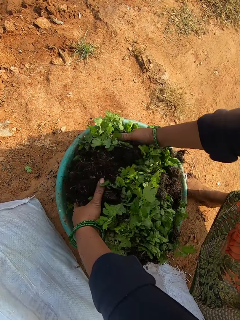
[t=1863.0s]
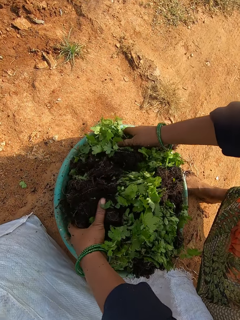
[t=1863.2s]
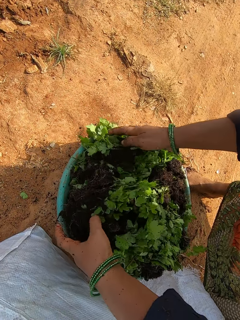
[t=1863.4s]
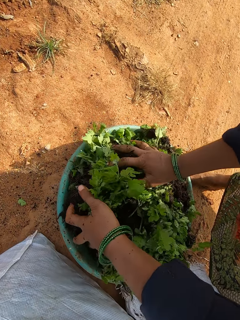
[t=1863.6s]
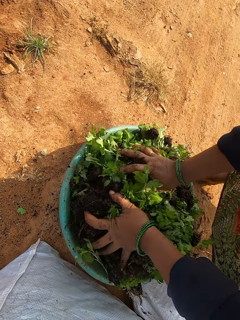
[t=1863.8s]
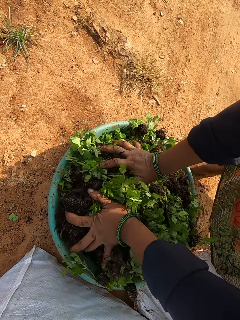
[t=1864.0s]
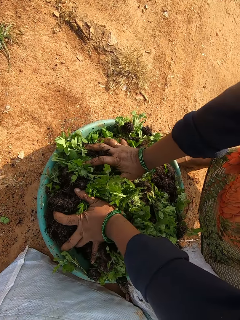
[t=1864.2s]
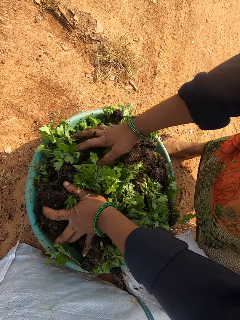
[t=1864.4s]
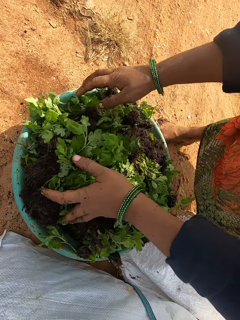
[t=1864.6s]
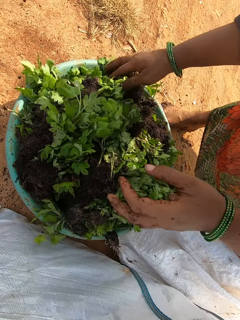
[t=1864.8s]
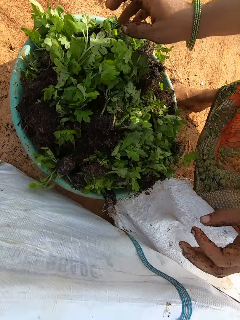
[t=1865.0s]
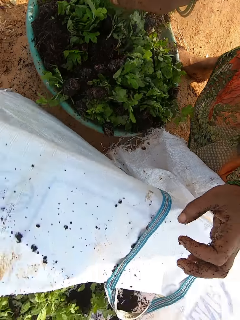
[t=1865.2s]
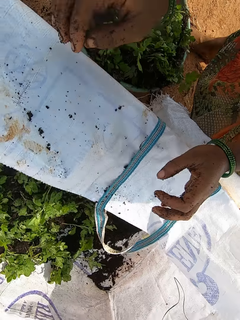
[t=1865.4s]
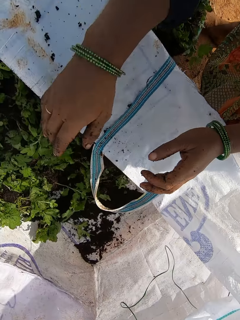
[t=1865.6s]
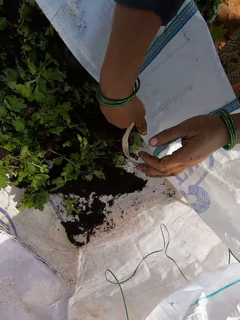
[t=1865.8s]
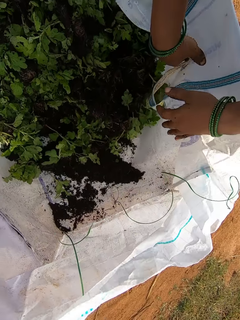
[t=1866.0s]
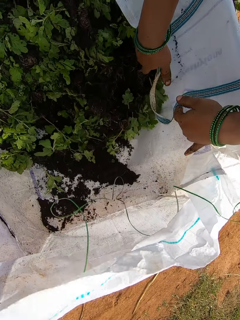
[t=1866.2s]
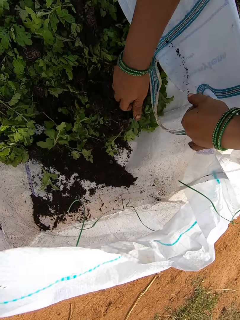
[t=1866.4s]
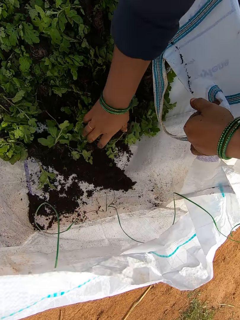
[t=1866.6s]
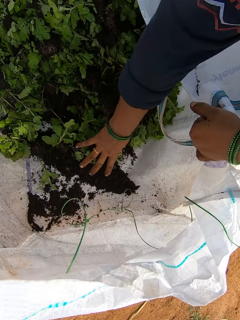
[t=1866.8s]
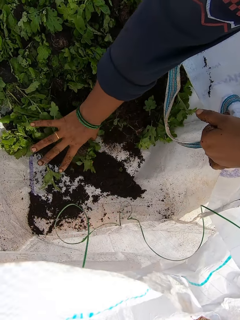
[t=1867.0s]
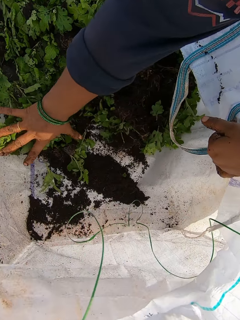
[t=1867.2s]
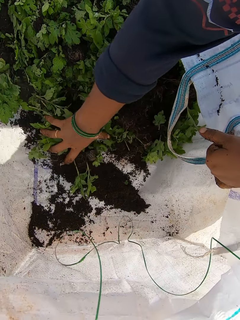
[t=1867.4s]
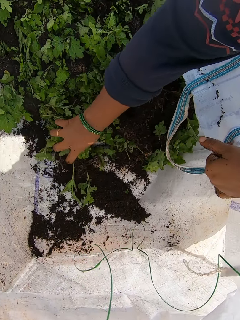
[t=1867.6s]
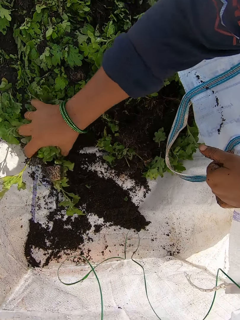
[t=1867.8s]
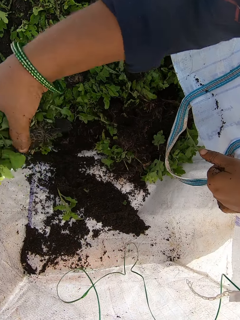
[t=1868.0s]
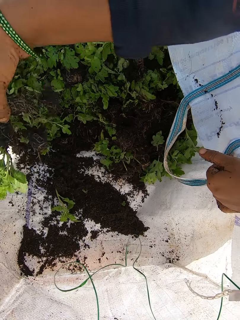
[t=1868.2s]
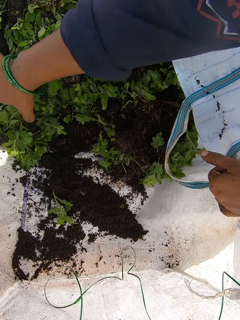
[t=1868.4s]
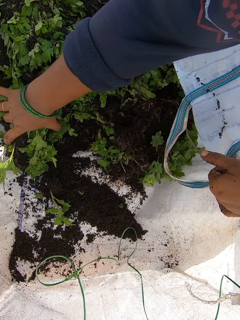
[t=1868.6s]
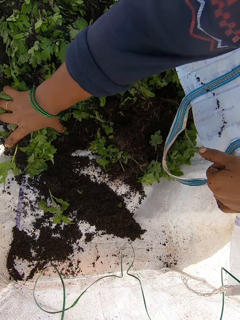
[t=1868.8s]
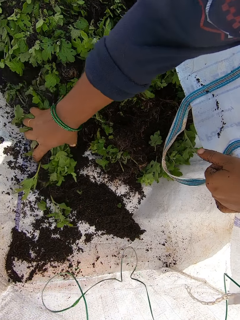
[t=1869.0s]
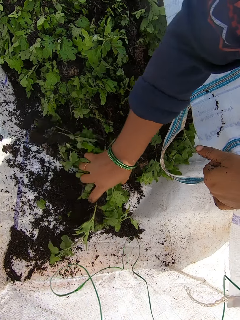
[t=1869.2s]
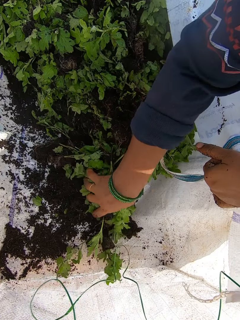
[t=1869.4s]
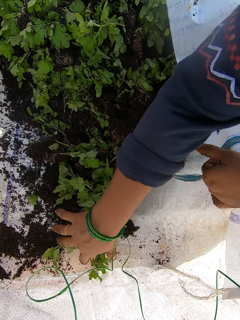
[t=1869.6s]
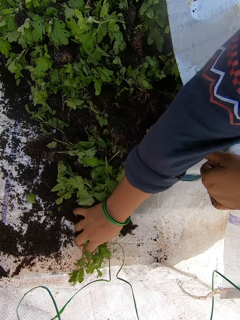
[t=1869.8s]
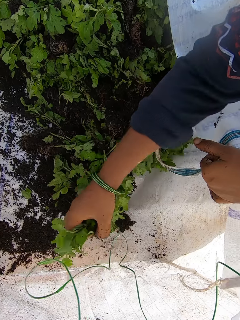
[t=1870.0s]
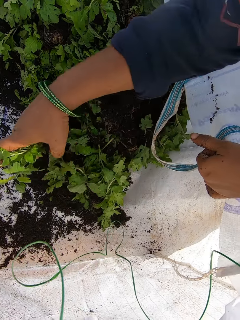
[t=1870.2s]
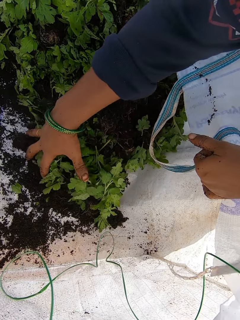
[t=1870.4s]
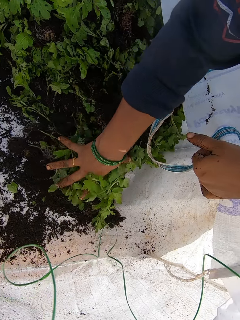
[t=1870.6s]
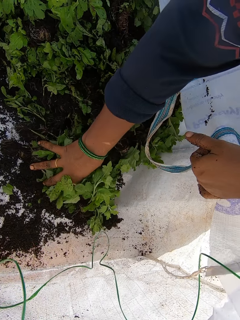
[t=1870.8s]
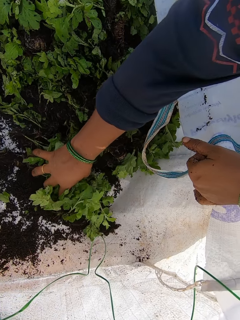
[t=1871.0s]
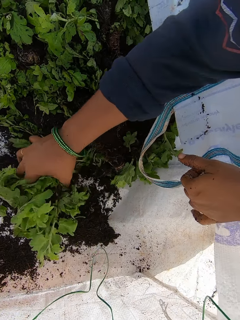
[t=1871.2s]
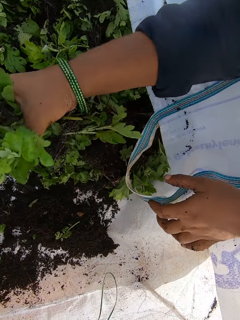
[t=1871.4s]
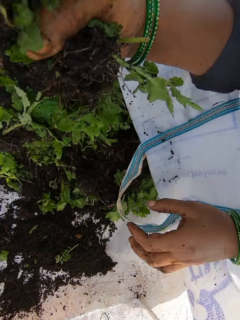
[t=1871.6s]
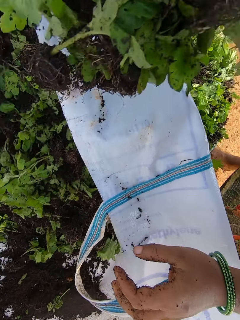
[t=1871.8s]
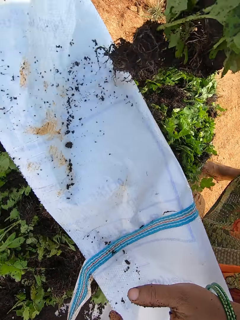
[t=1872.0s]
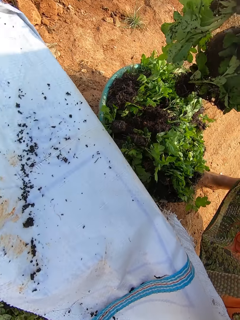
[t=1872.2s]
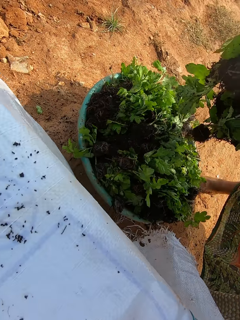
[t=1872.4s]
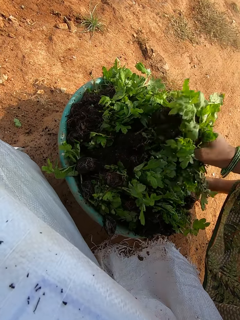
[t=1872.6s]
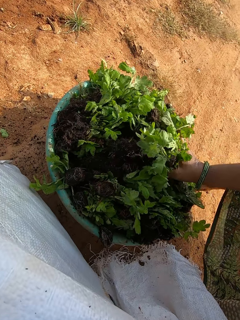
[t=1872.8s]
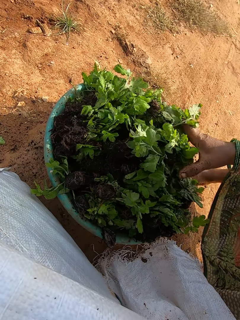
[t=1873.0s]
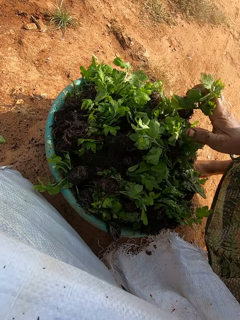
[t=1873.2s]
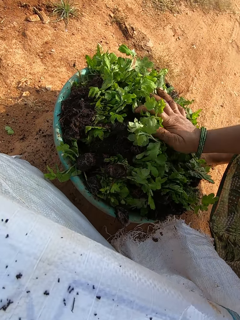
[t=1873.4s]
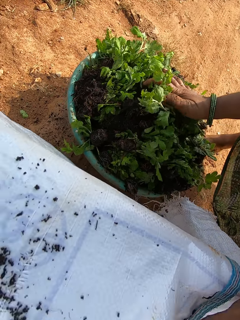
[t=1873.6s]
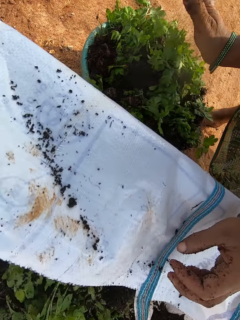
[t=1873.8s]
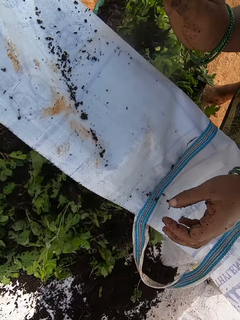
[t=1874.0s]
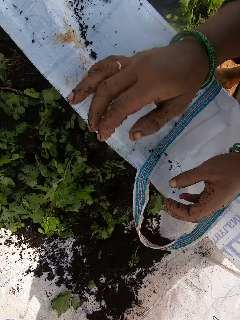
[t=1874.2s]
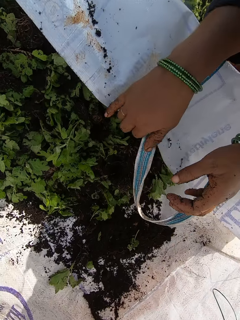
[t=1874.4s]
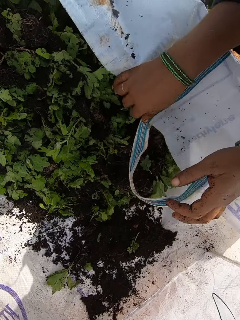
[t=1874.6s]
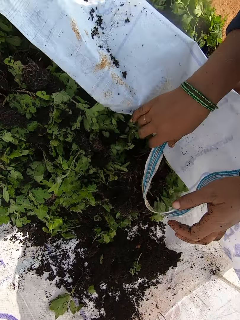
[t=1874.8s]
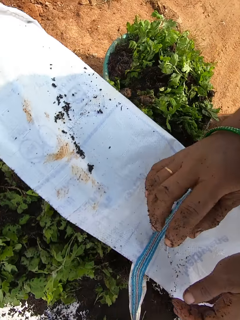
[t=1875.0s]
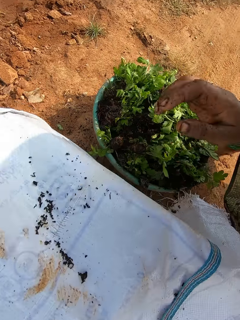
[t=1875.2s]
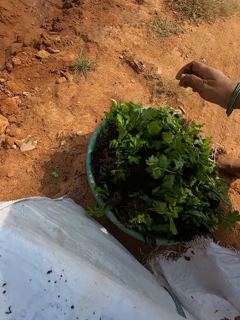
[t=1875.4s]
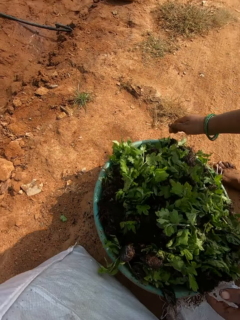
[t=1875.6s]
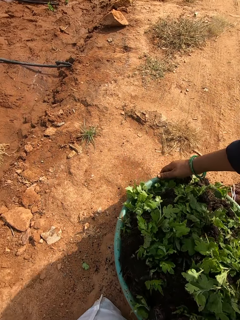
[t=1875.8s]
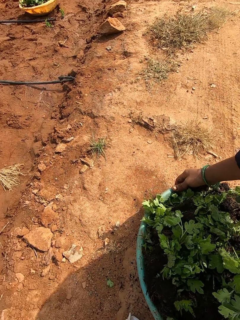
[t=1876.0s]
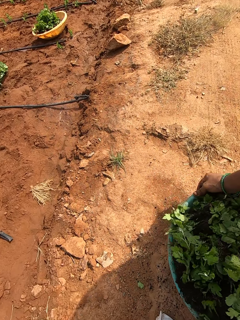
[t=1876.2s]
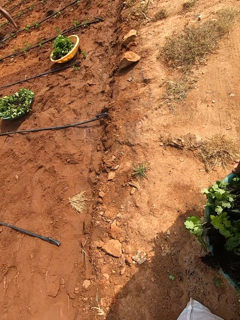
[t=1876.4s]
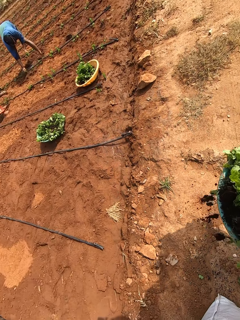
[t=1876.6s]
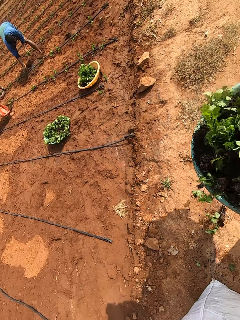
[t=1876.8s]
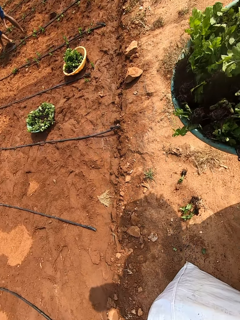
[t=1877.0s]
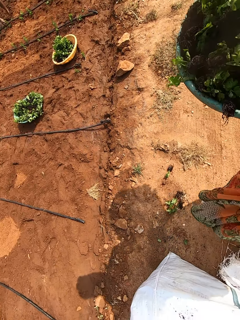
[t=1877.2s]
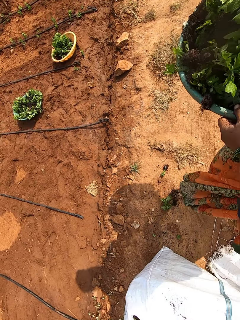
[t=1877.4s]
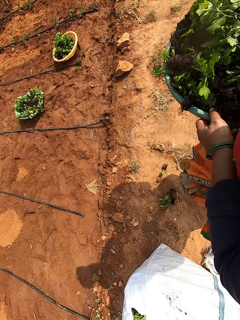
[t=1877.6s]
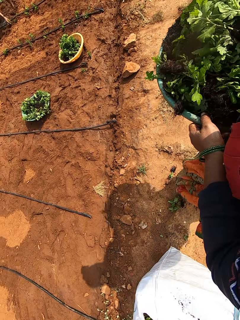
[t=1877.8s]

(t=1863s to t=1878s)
The camera wearer puts the seedlings in the bowl on the ground with both hands. She presses the seedlings in the bowl with both hands. A man interacts with a woman. The camera wearer adjusts the sack on the ground with both hands. She holds the sack on the ground with her left hand. She packs some seedlings from the sack with her right hand. She does it again. She puts the seedlings in the bowl on the ground with her right hand. She presses the seedlings in the bowl with her right hand. She adjusts the sack on the ground with her right hand. She shakes the sack. She carries the bowl from the ground with both hands. The man plants a seedling on the ground with his right hand. The woman holds a seedling with her right hand.

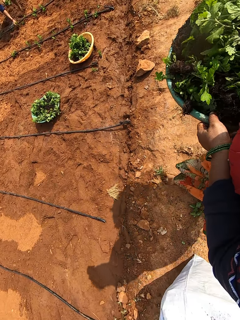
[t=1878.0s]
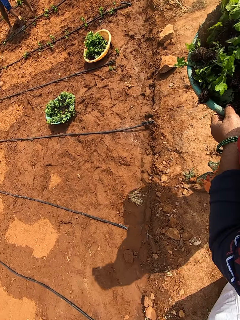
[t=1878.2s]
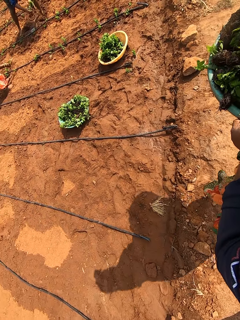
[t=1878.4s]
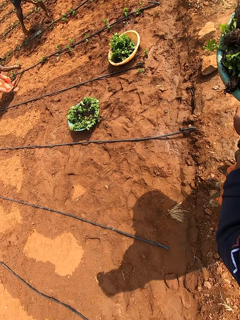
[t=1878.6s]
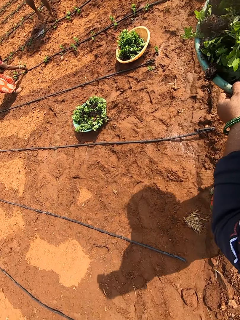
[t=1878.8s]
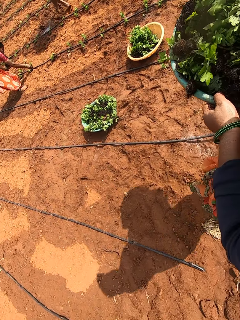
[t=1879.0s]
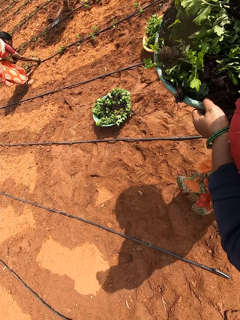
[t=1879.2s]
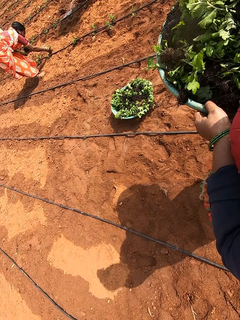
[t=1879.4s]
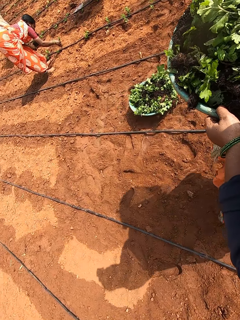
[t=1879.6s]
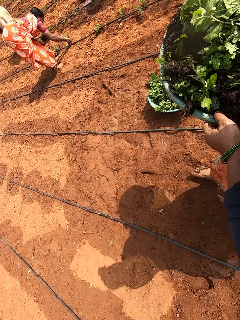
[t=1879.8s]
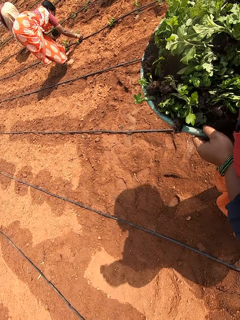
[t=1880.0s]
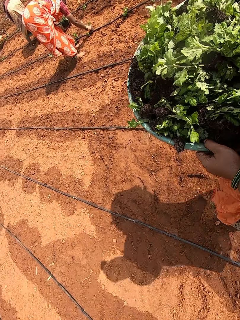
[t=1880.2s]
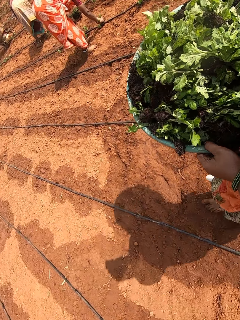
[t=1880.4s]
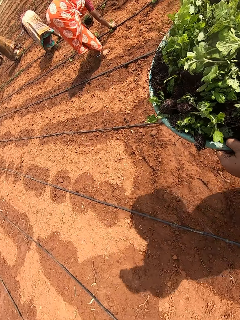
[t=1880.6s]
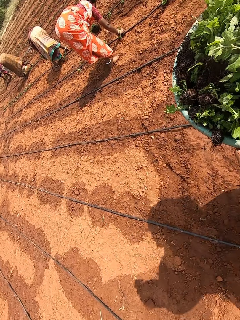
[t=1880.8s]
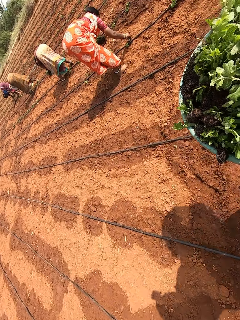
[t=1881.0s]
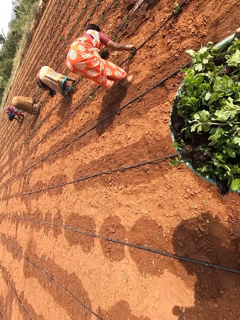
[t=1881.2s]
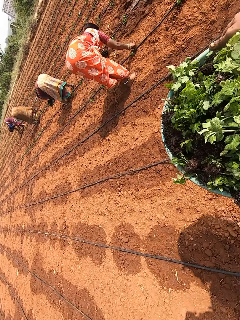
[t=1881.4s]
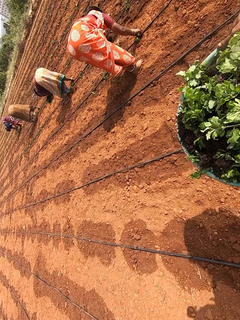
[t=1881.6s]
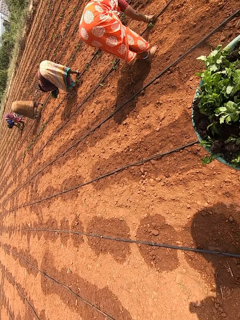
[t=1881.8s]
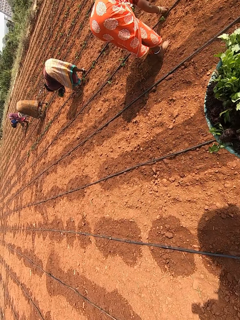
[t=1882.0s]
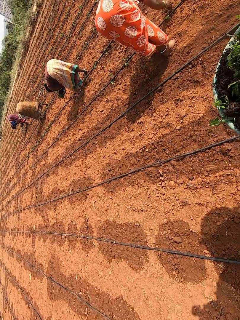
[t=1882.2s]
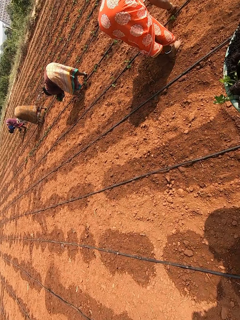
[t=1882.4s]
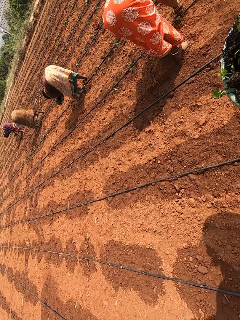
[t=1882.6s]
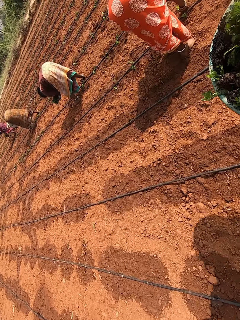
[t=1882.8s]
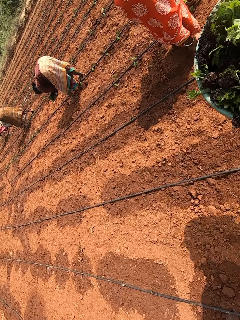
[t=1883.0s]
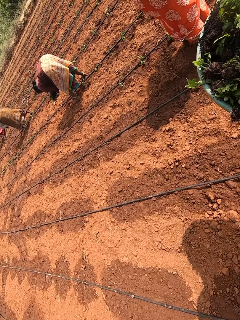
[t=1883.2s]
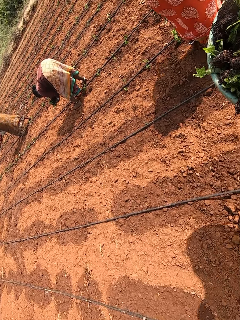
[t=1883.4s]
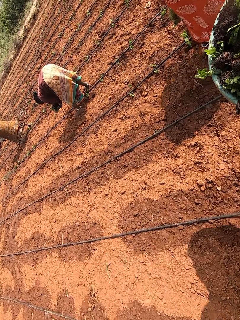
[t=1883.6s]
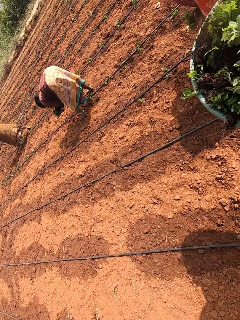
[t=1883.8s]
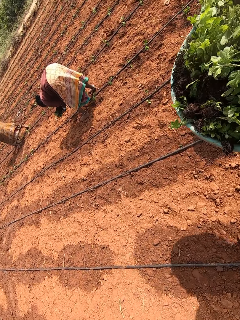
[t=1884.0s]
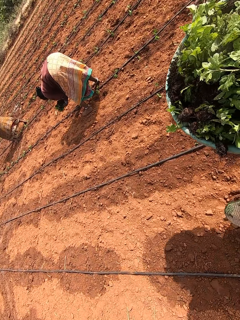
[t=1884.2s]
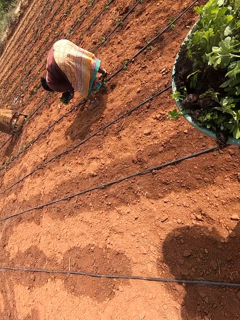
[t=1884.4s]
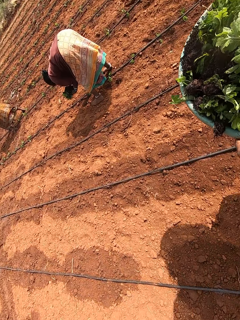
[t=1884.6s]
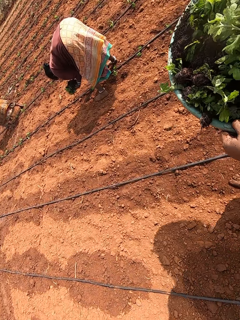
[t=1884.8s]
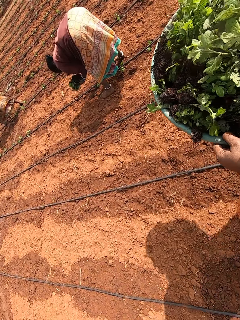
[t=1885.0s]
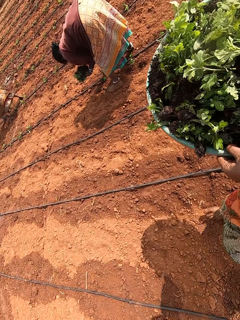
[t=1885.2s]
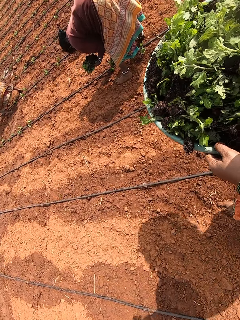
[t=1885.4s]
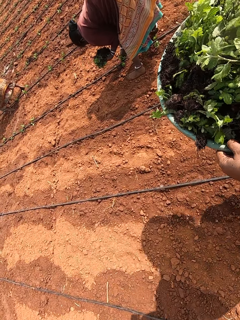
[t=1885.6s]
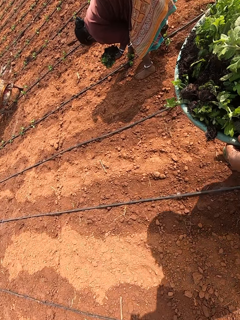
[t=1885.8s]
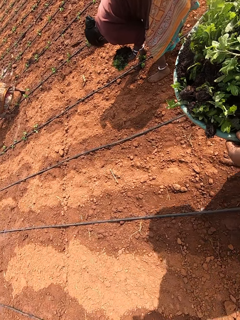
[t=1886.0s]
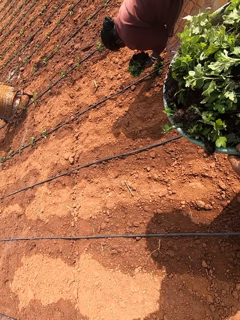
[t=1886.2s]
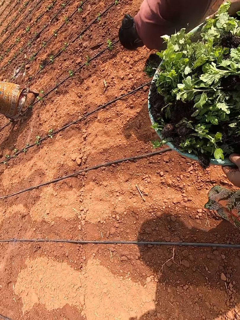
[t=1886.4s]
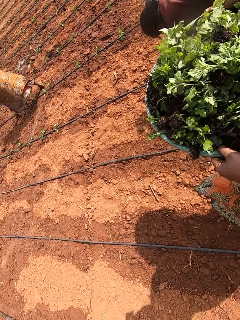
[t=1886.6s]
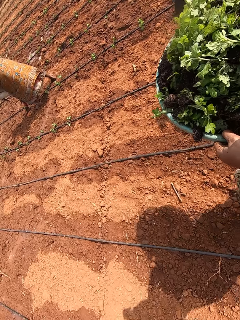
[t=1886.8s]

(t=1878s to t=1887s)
The woman plants the seedling on the ground with her right hand. The camera wearer walks in the farm. Another woman plants a seedling on the ground with her right hand.
